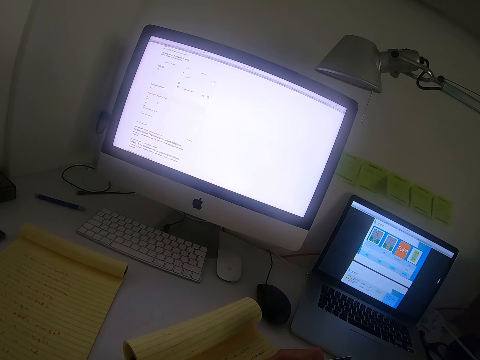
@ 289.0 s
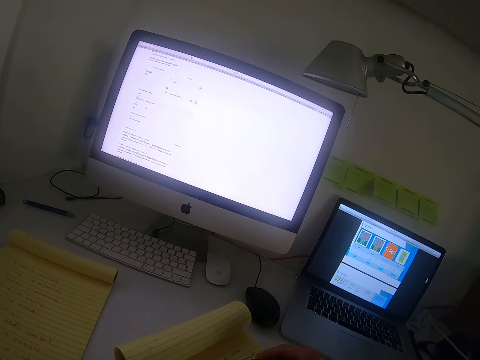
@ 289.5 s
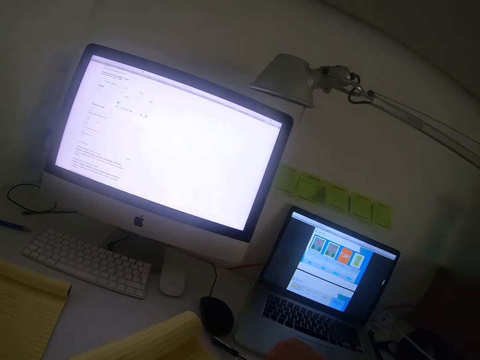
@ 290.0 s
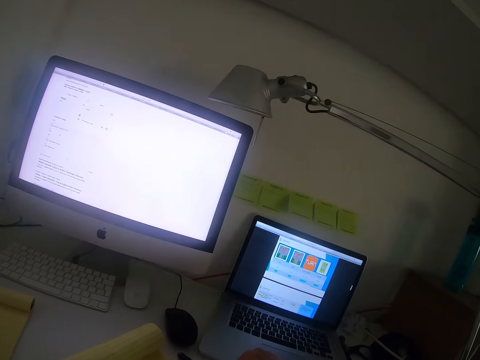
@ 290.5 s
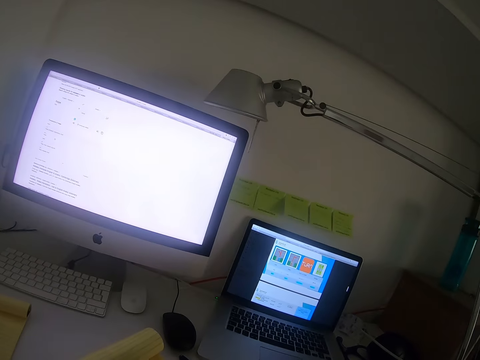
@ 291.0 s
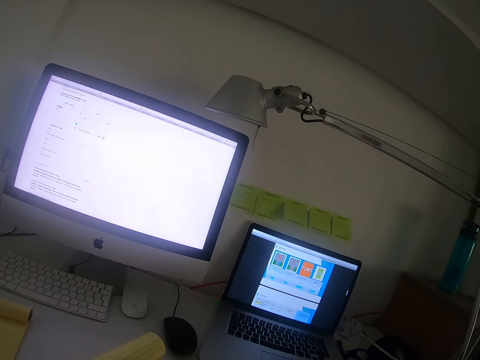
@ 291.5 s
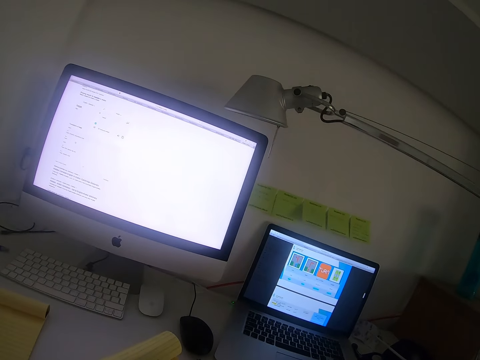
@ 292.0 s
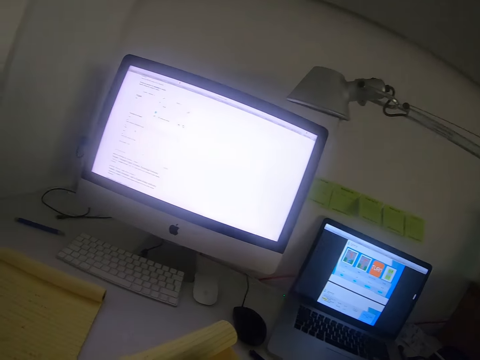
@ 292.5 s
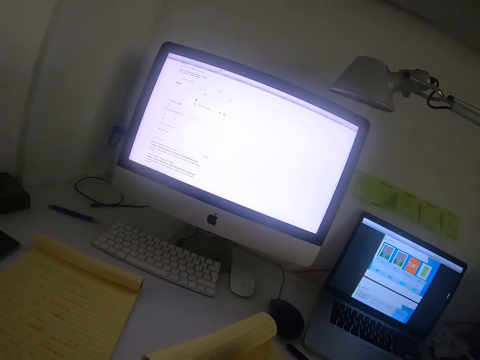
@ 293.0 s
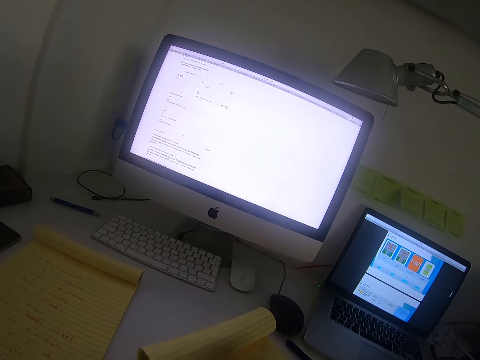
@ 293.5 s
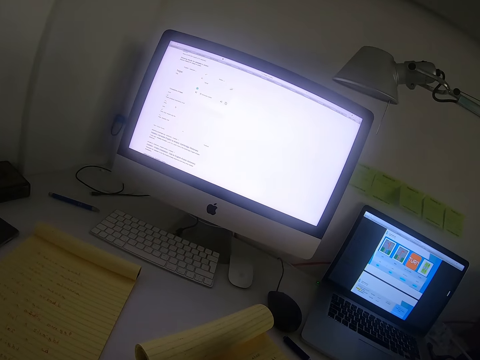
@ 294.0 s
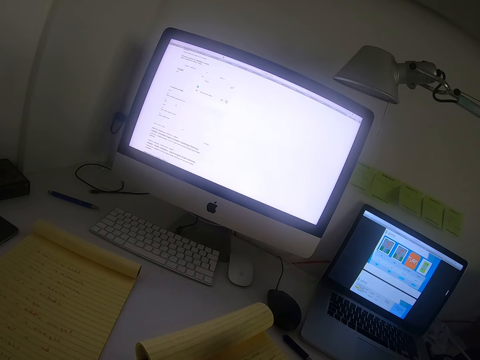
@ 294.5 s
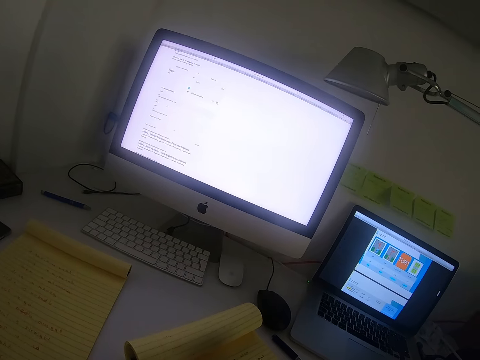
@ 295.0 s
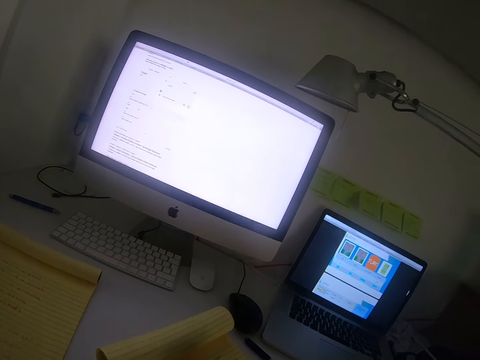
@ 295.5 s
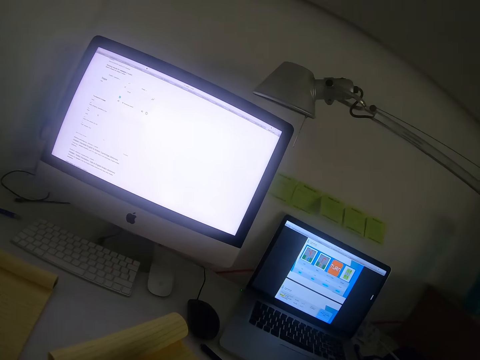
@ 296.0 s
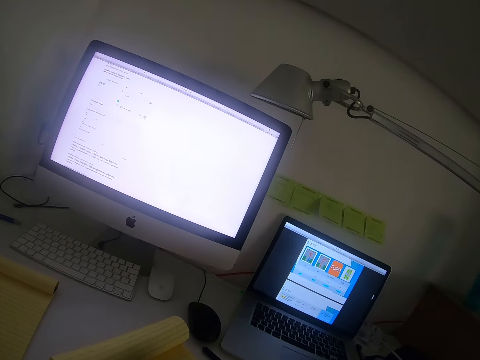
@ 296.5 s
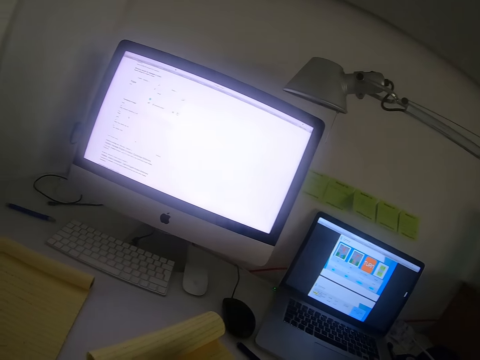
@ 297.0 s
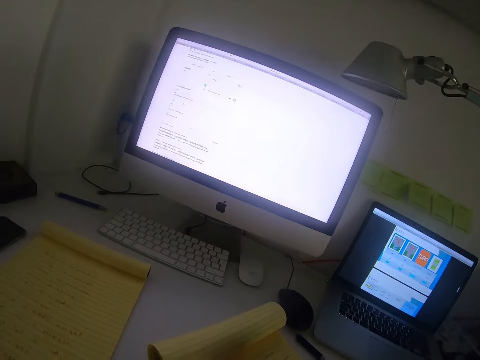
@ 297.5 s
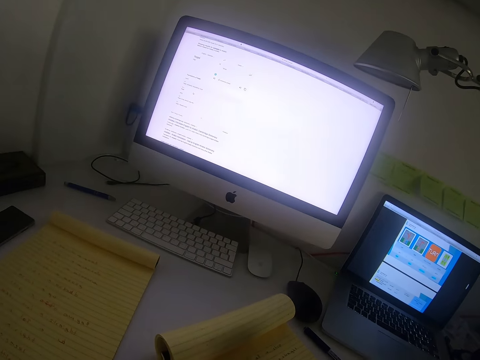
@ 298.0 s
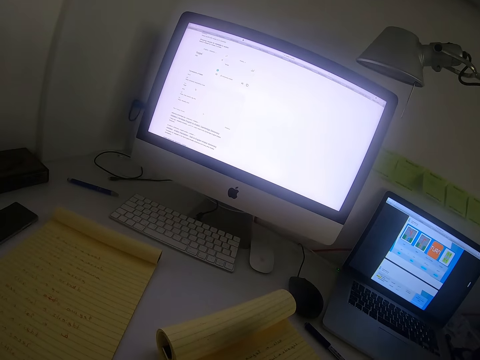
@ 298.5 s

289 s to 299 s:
The camera wearer swings their hand and puts the pen on the table. They stare at the exercise book. They stare at the laptop. They stare at the exercise book.

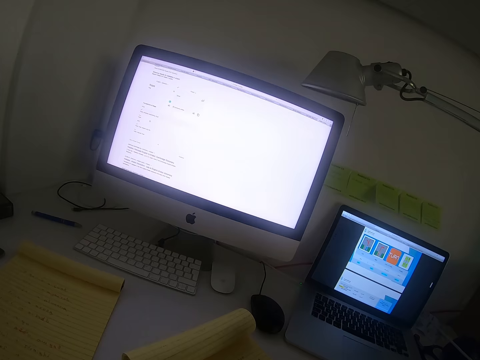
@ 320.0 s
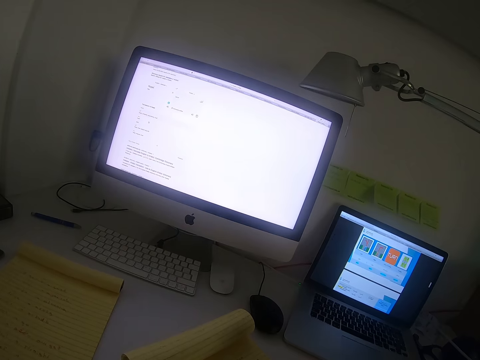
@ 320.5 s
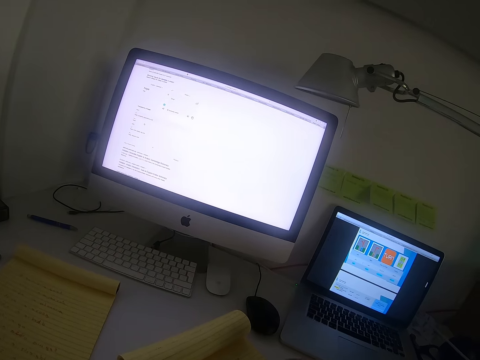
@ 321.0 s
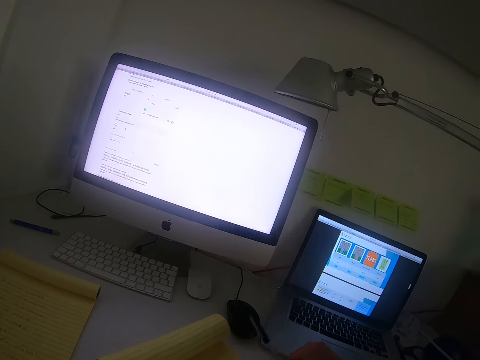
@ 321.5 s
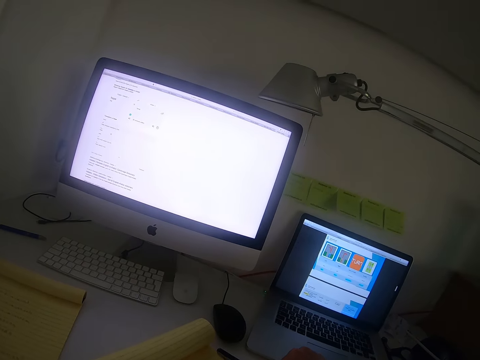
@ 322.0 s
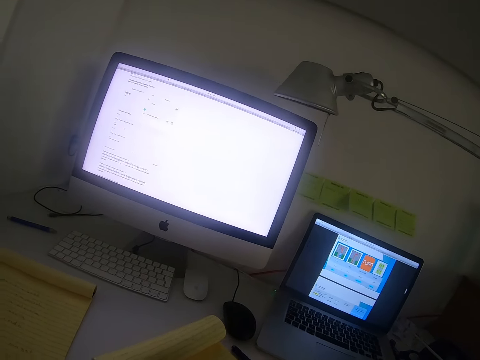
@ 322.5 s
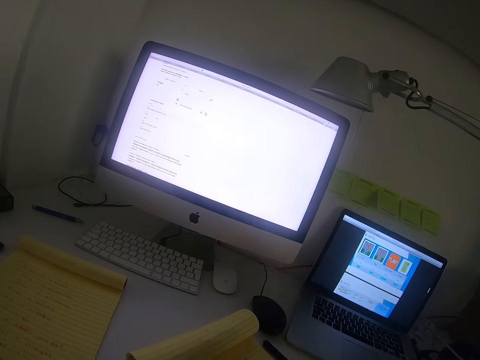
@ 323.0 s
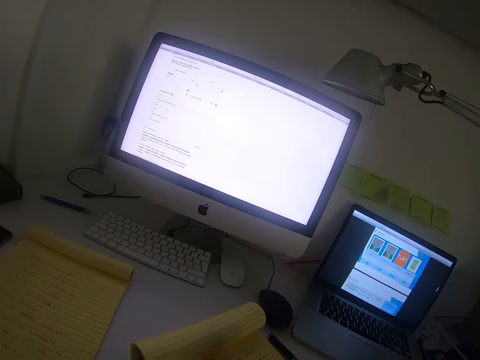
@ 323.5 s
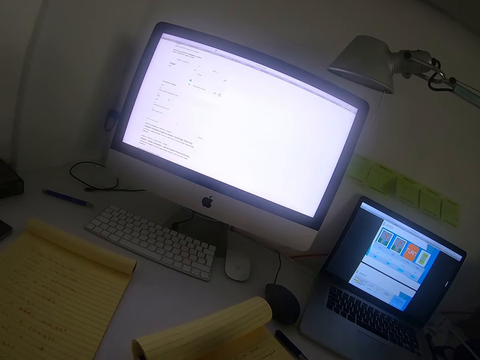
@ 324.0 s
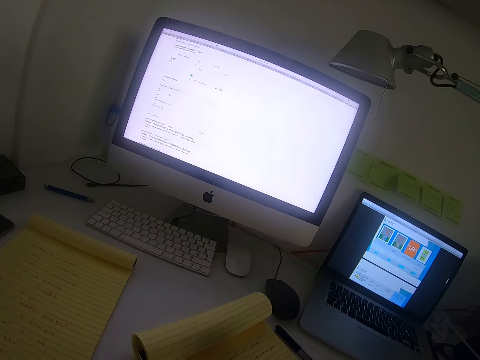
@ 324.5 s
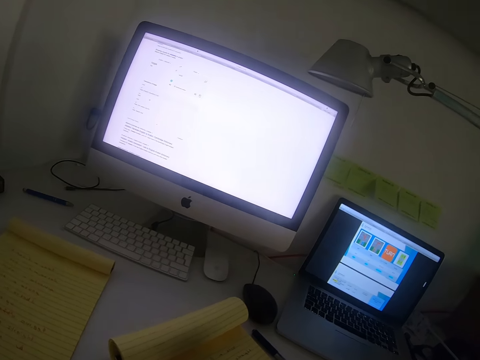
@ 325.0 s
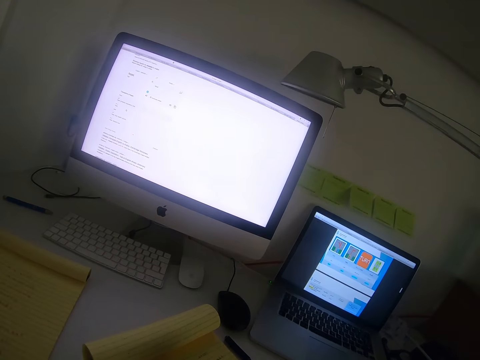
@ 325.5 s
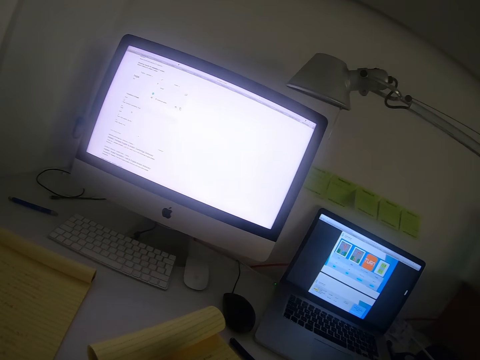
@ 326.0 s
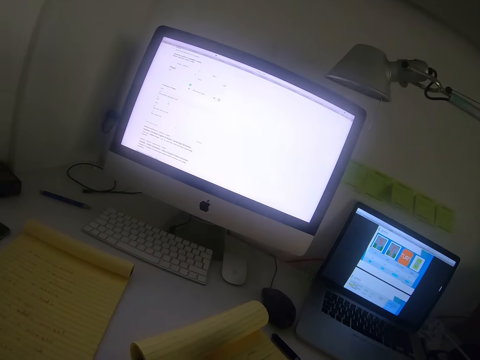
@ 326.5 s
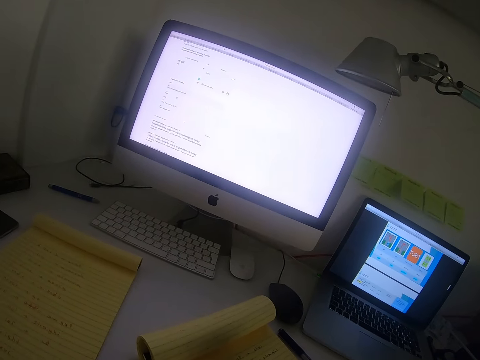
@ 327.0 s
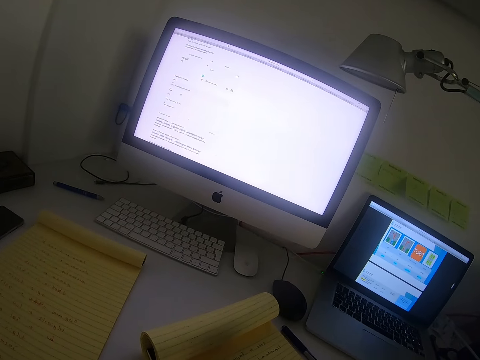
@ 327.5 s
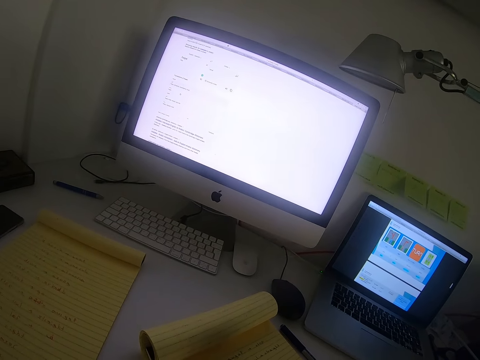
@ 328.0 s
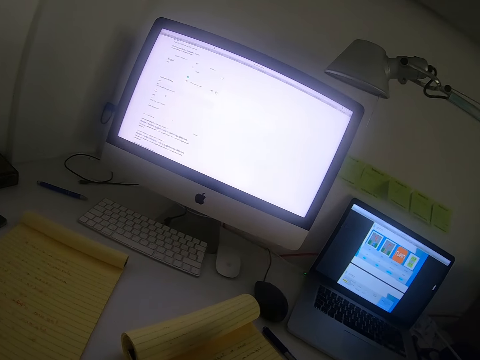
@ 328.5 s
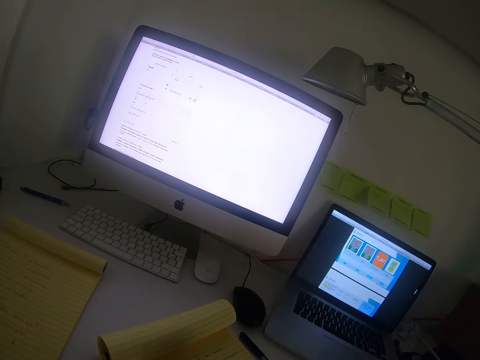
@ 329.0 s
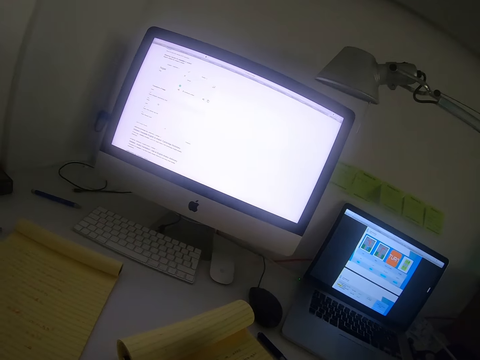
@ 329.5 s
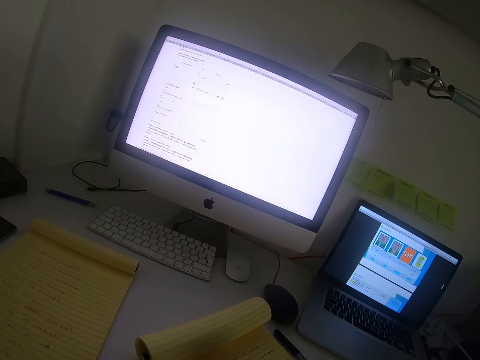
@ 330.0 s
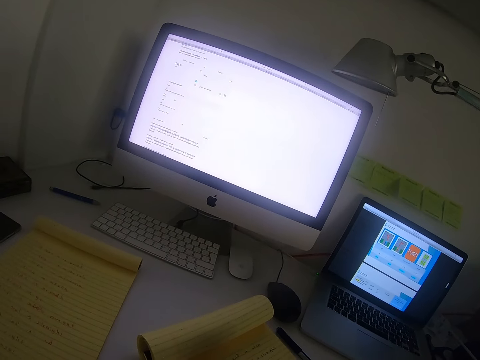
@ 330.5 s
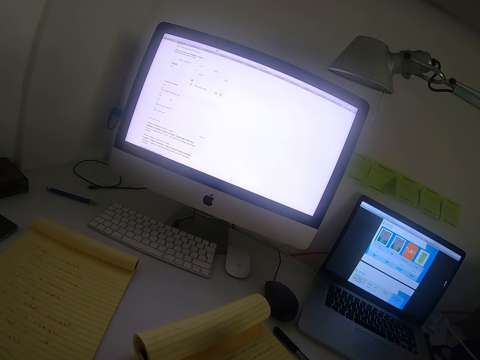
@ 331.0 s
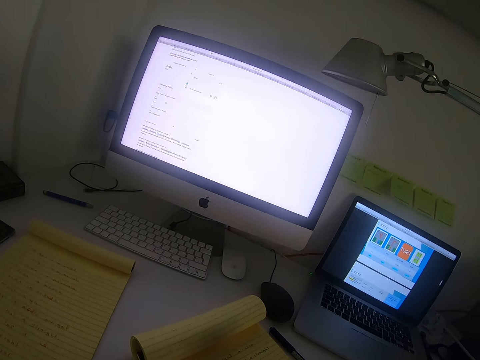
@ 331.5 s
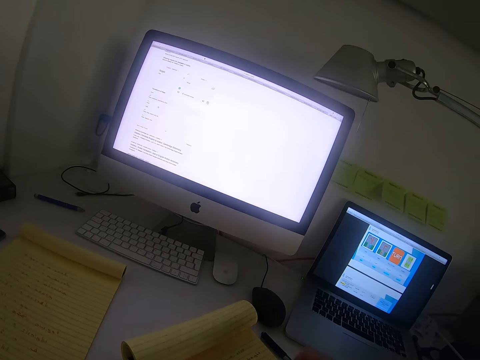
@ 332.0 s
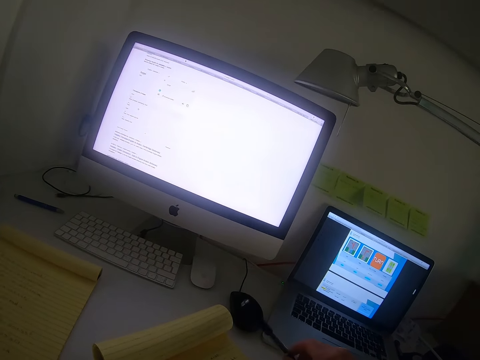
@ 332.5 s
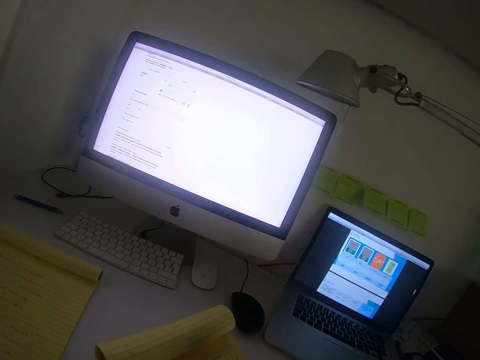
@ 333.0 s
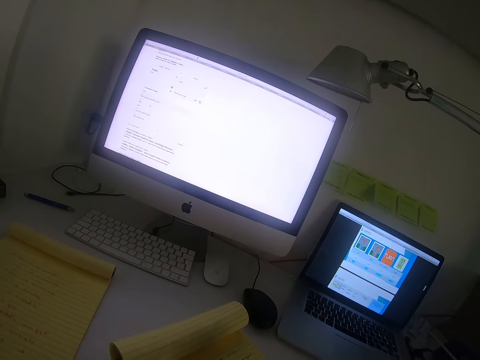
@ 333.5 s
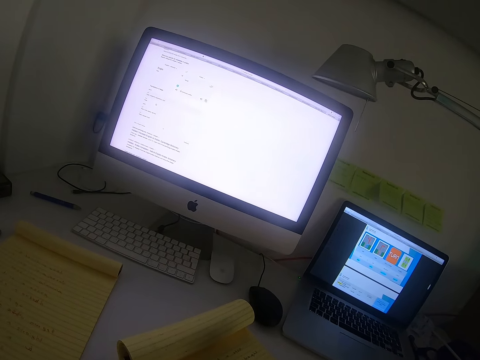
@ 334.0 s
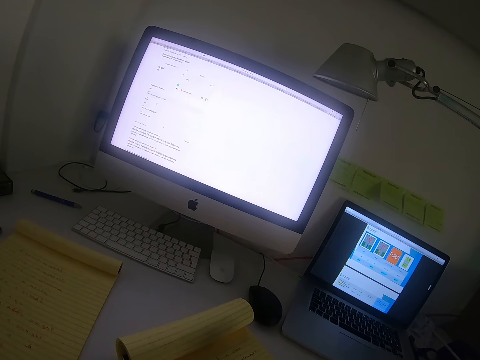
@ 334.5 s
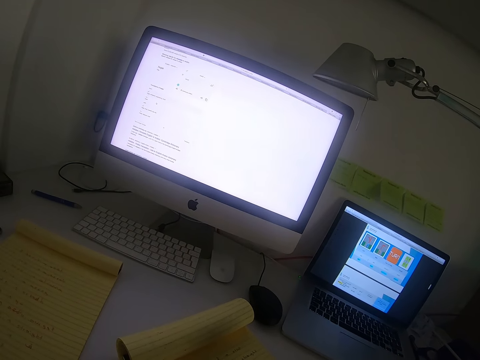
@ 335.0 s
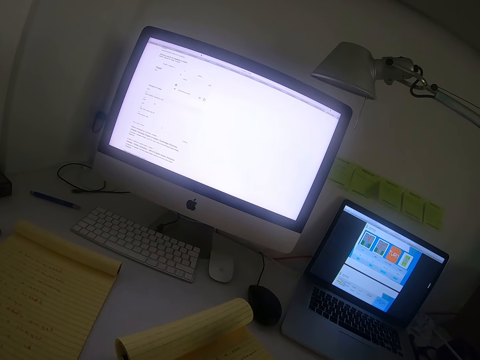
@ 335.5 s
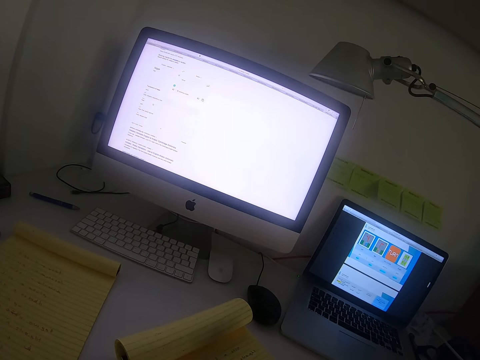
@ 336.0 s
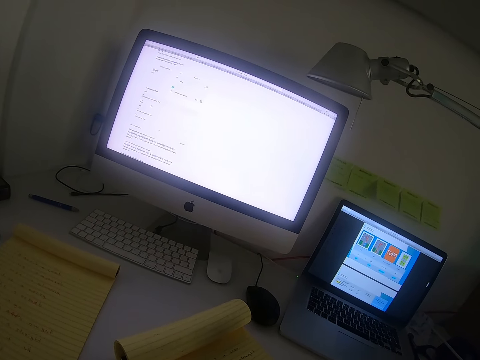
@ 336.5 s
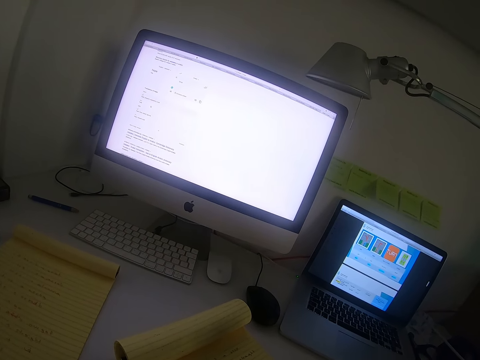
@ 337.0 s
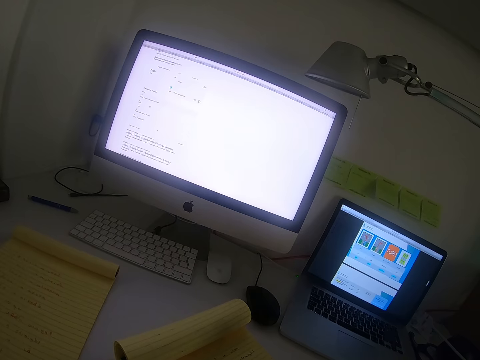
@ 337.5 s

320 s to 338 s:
The camera wearer puts a pen on the table. They write on the exercise book. They stare at the laptop. They write on the exercise book. They drop the pen and pick up the pen. They write on the exercise book.
